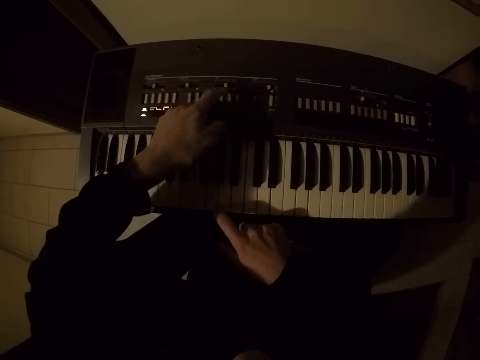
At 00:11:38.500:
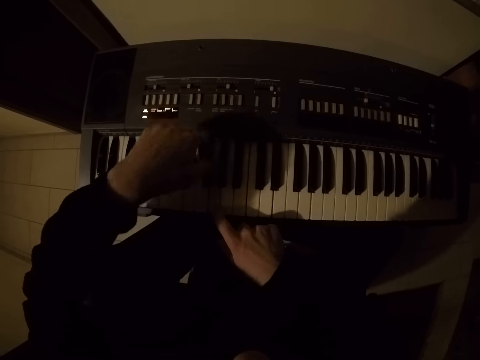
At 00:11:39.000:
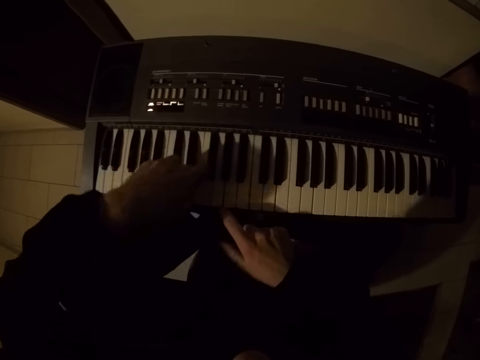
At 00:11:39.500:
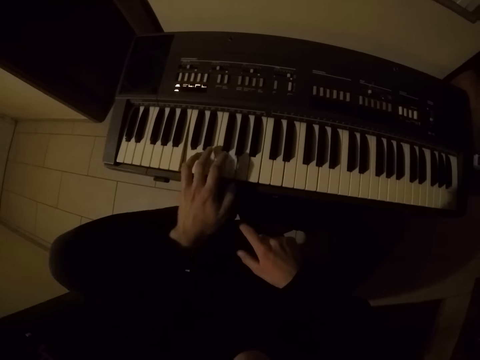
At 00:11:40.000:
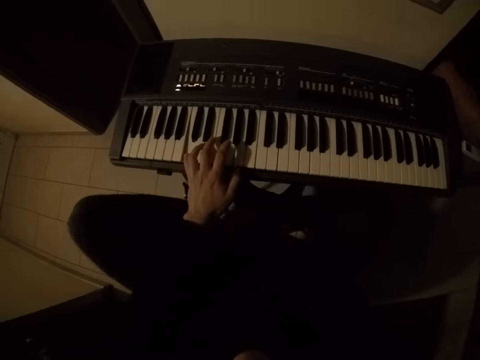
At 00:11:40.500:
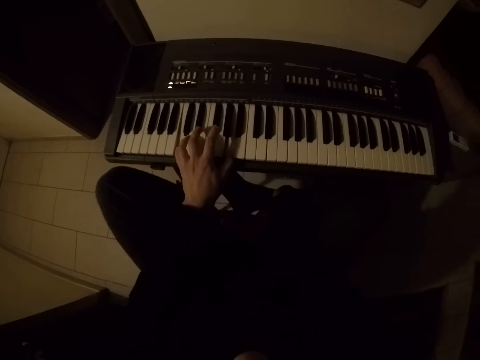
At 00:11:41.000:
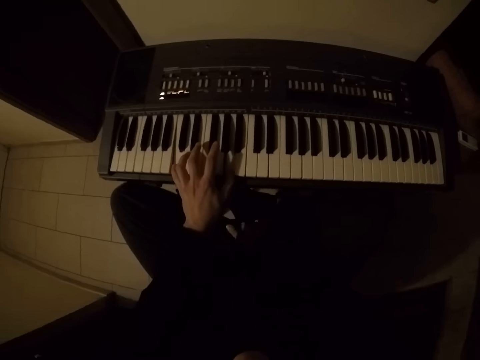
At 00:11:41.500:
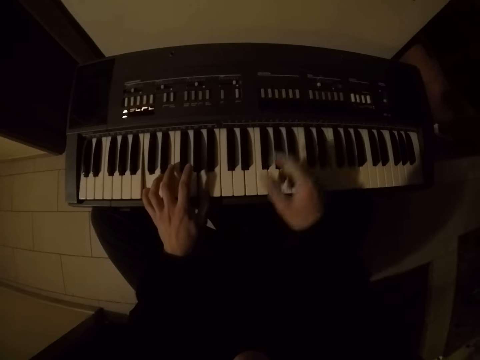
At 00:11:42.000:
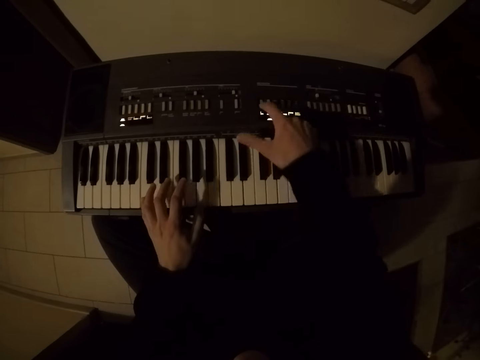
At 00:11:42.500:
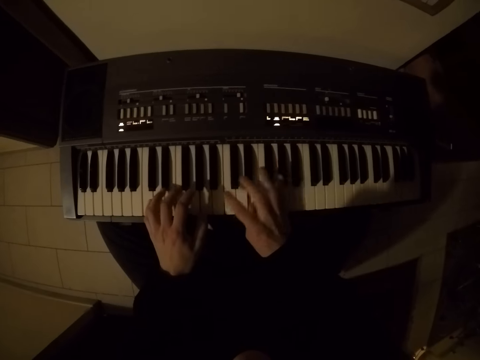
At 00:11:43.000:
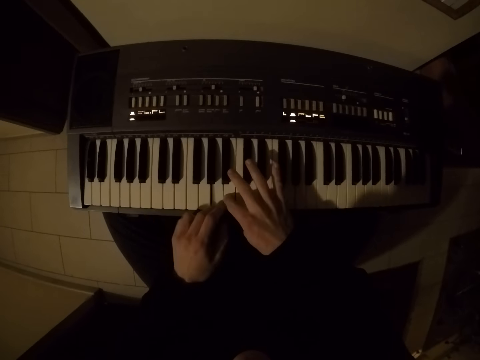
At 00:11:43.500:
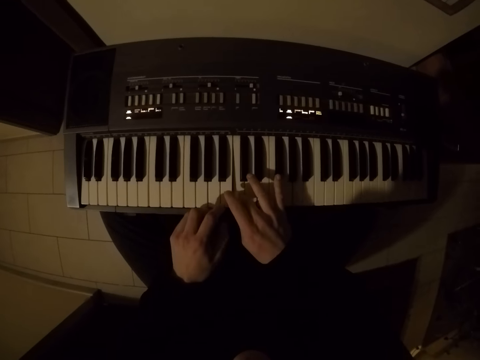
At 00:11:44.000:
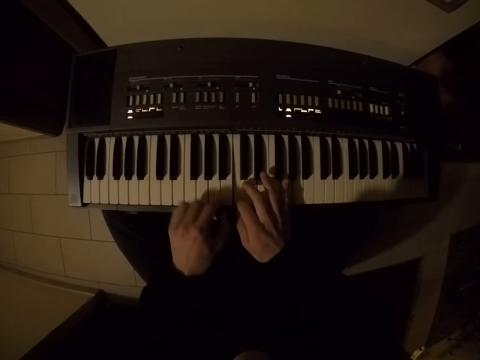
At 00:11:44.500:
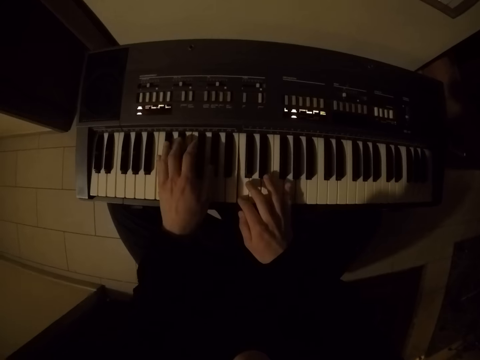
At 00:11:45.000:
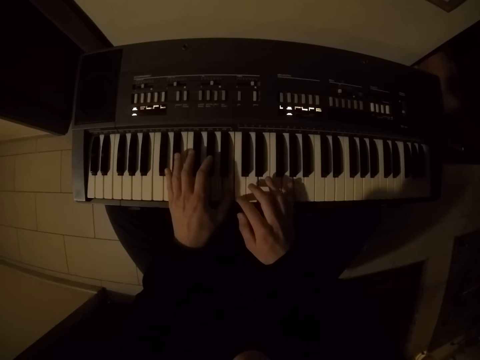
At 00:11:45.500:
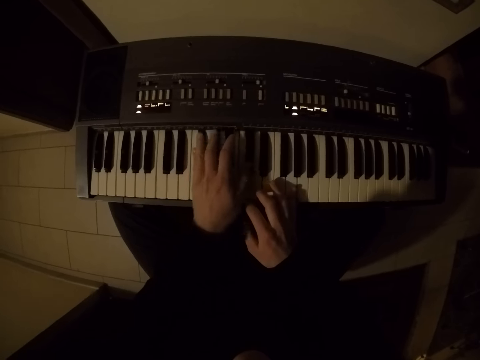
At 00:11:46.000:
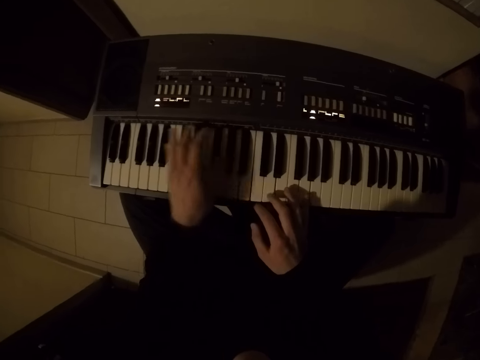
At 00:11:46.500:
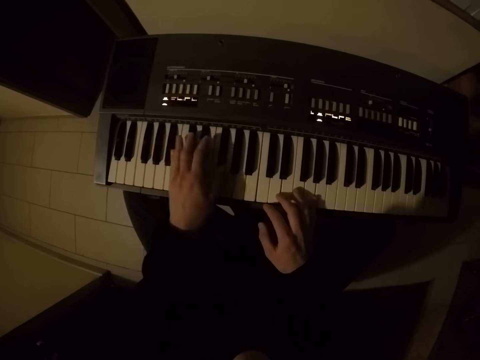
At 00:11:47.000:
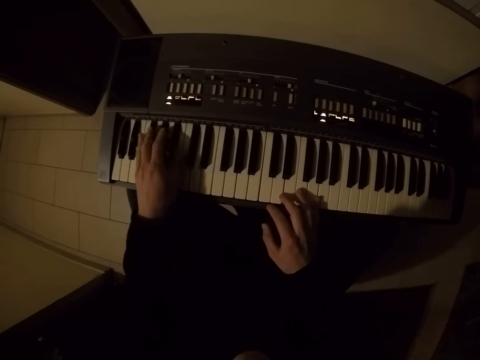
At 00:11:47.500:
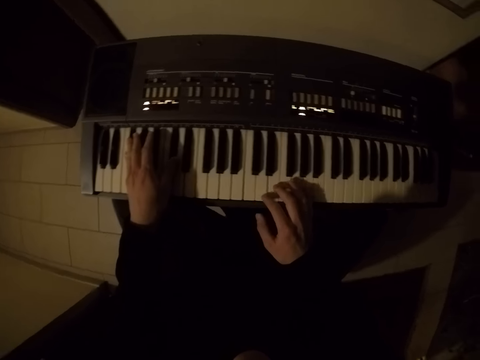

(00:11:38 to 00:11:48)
The camera wearer removes his right hand from the piano. He places his right hand on the piano. He plays the piano with both hands.

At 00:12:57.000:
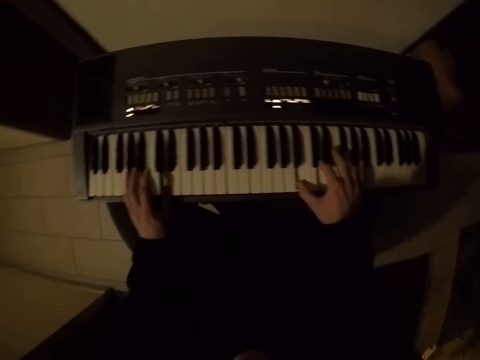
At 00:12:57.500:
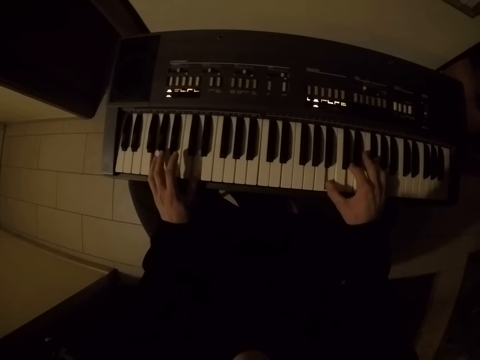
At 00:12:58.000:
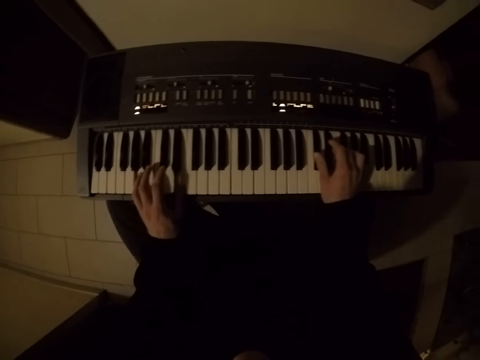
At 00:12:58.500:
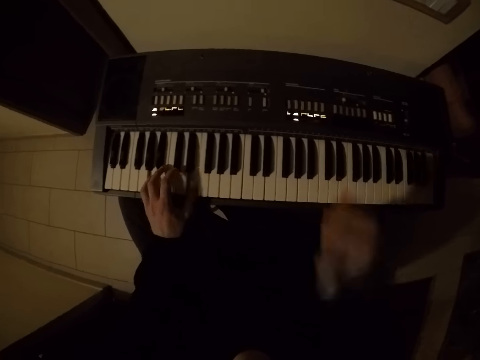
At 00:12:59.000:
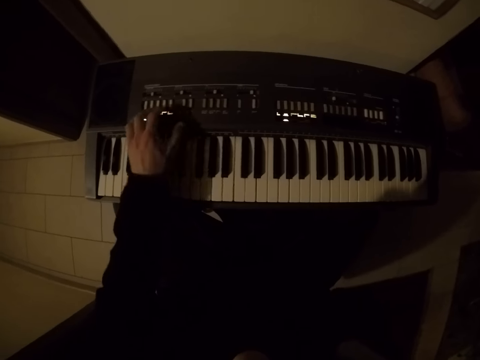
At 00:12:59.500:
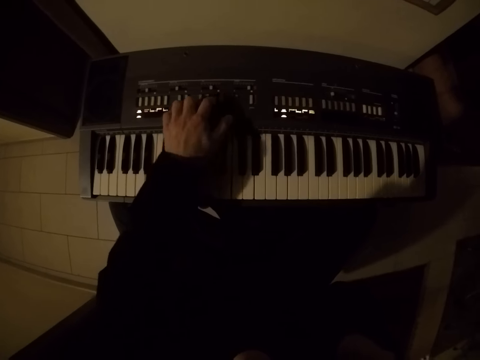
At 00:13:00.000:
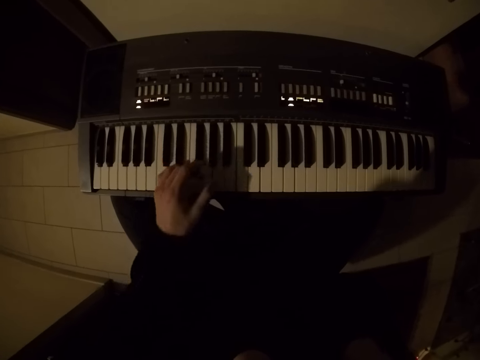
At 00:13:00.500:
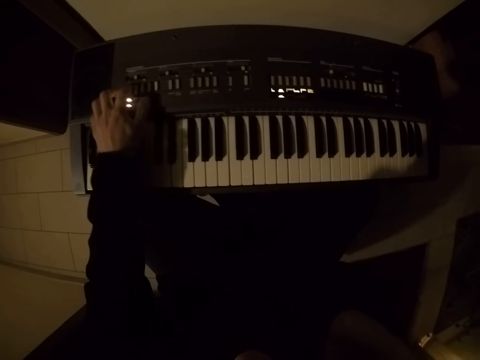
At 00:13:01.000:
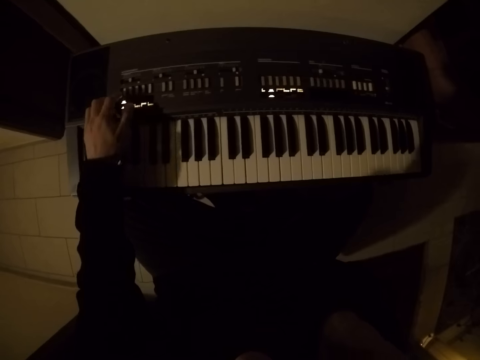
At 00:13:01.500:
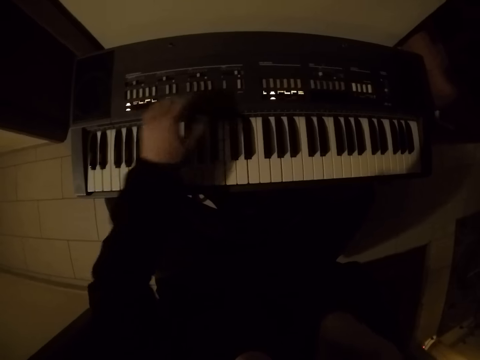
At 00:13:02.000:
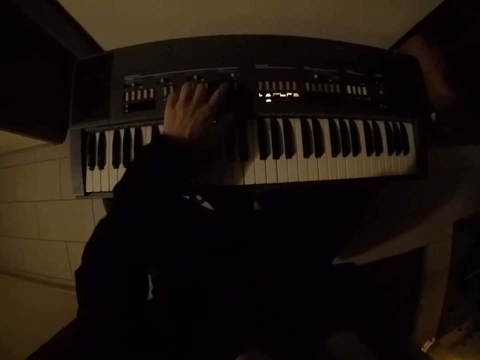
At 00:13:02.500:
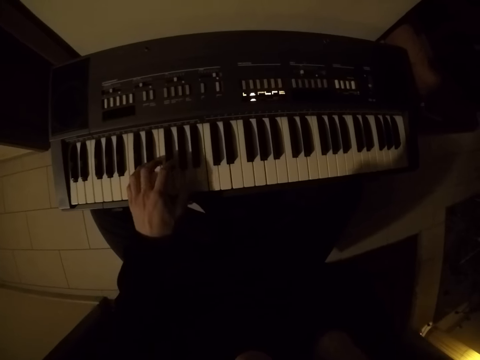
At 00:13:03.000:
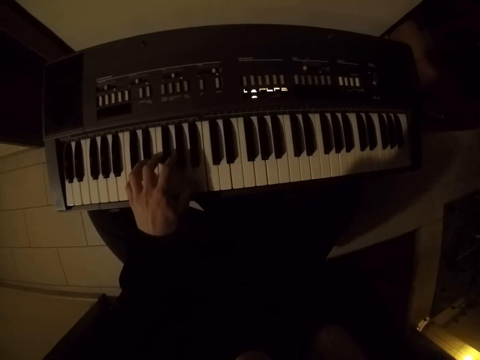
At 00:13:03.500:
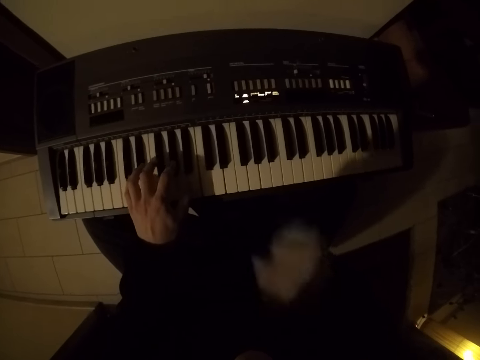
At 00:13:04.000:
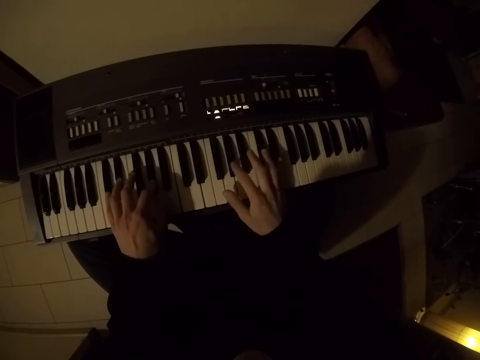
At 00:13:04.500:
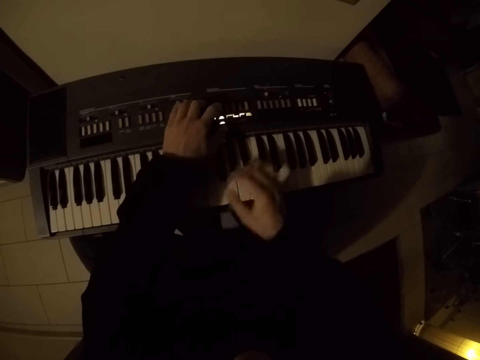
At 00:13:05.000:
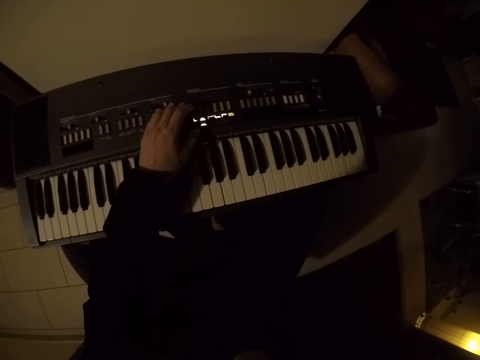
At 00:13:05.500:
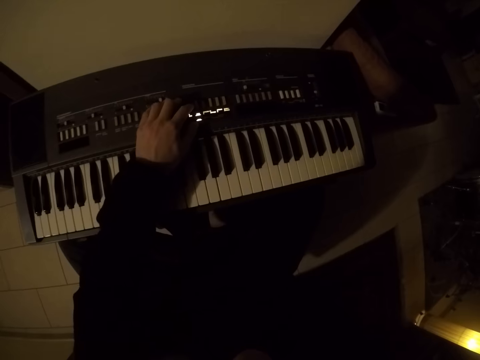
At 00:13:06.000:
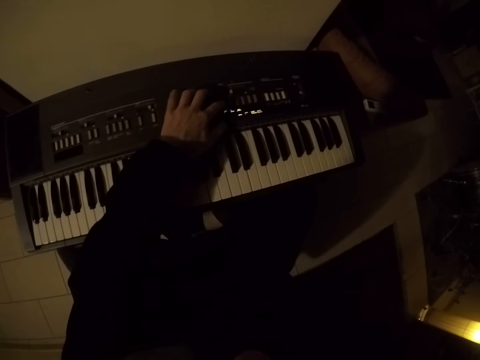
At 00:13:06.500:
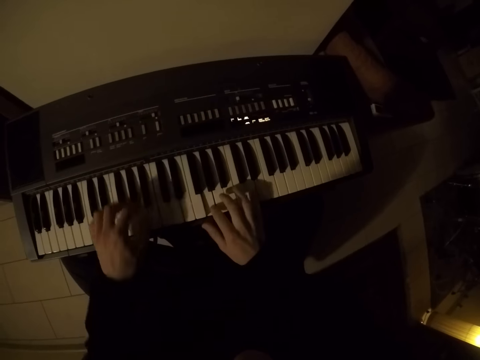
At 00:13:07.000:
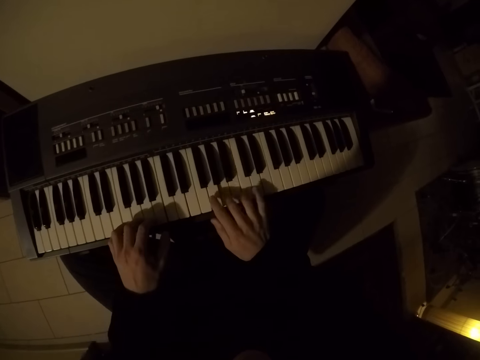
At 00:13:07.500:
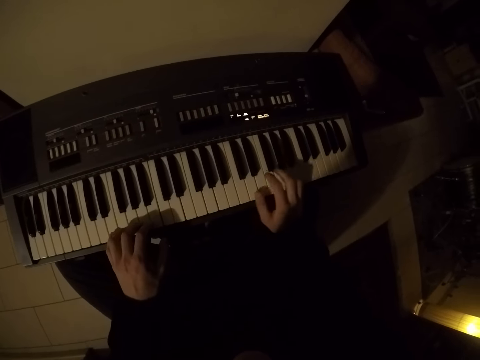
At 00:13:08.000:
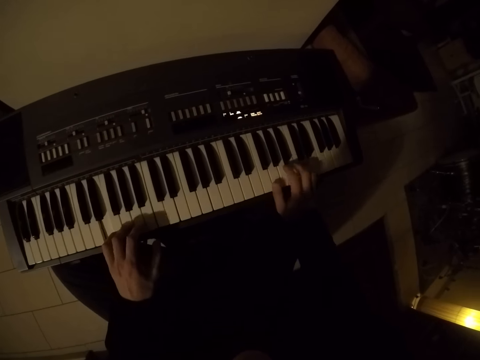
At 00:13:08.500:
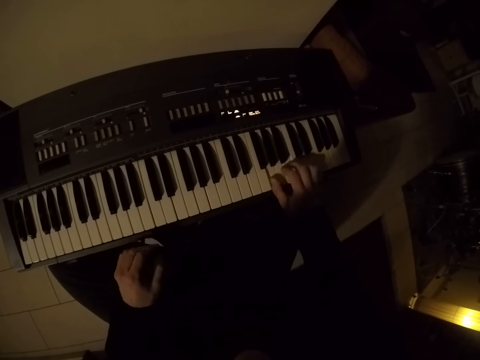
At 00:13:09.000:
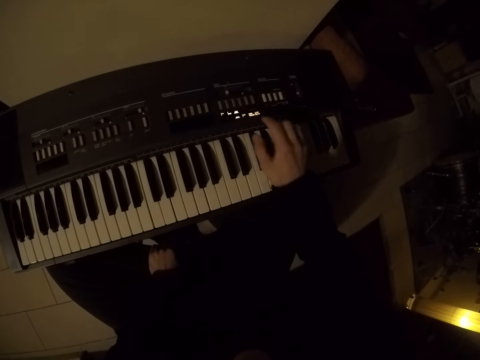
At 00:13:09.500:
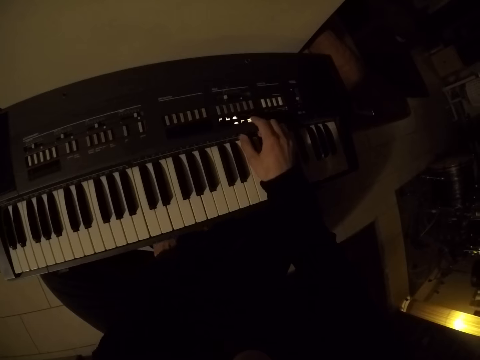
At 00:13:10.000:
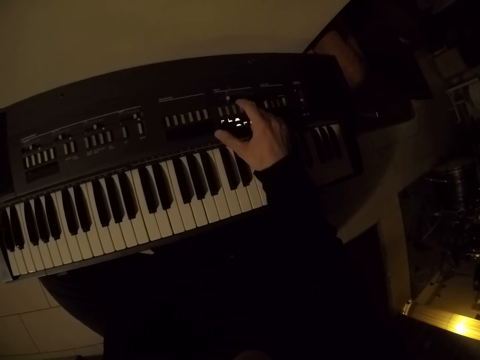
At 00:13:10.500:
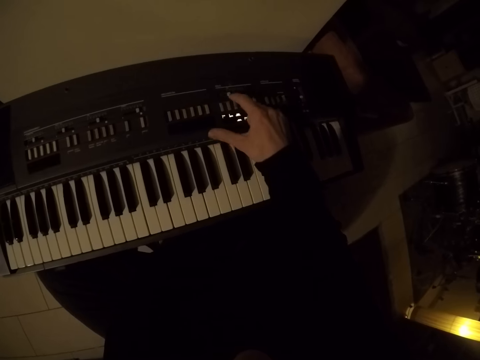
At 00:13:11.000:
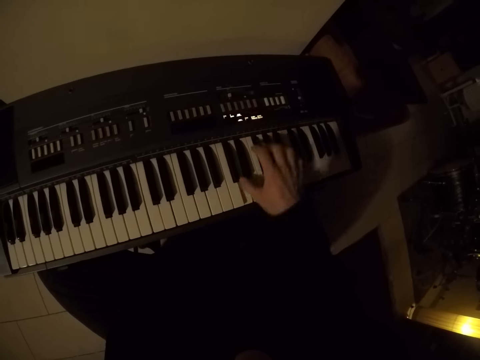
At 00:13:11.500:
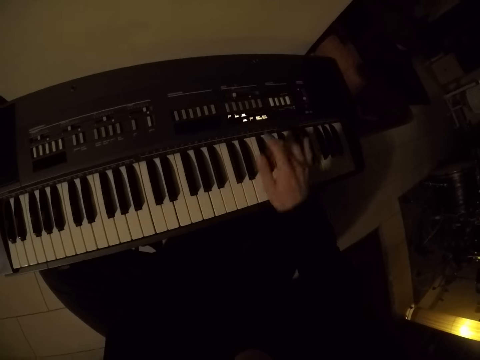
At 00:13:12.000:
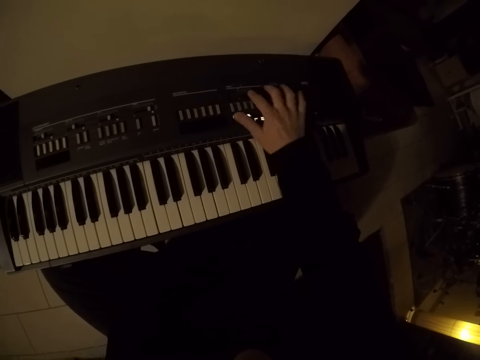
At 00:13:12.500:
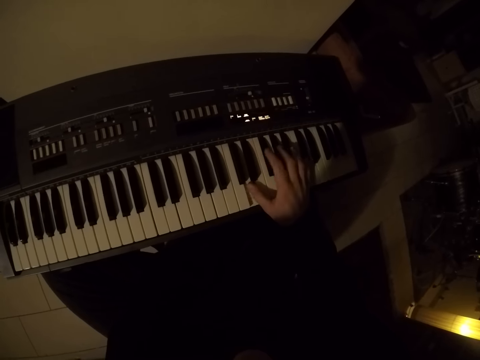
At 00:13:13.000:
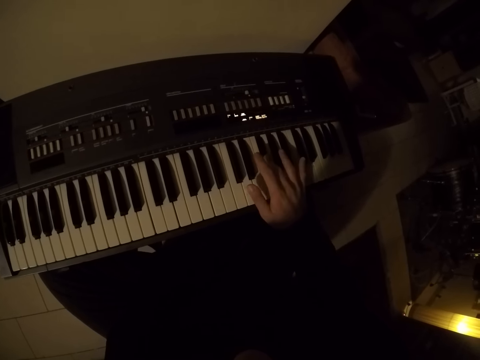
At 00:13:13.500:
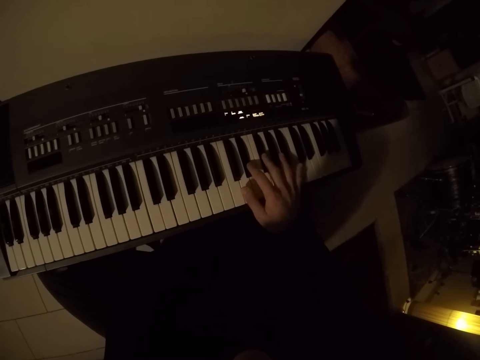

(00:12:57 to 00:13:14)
The camera wearer touches his face with his right hand. He folds his hand. He plays the piano with his left hand. He places his right hand on the piano. He plays the piano with both hands. He removes his right hand from the piano. He places his right hand on the piano. He plays the piano with both hands. He removes his left hand from the piano. He plays the piano with his right hand.
